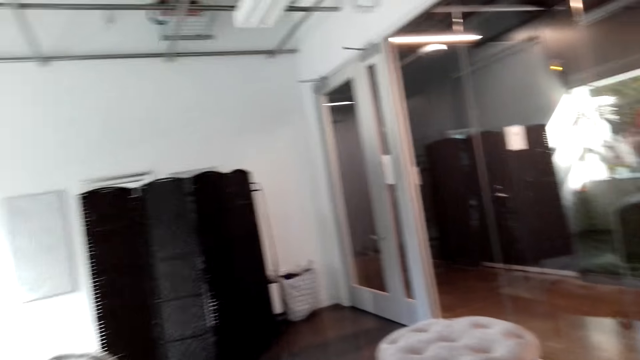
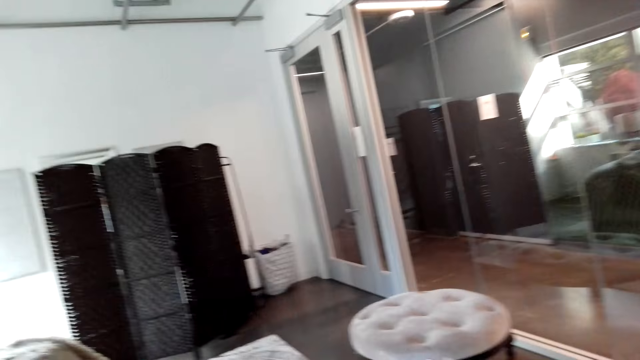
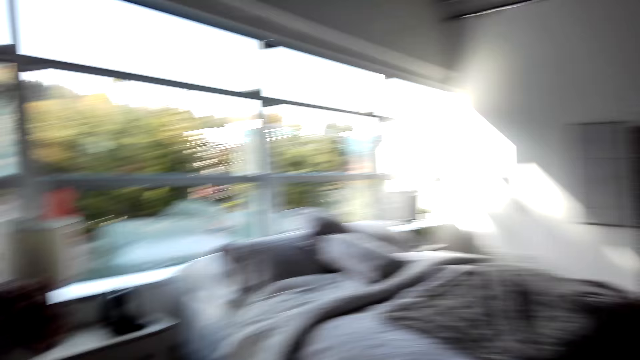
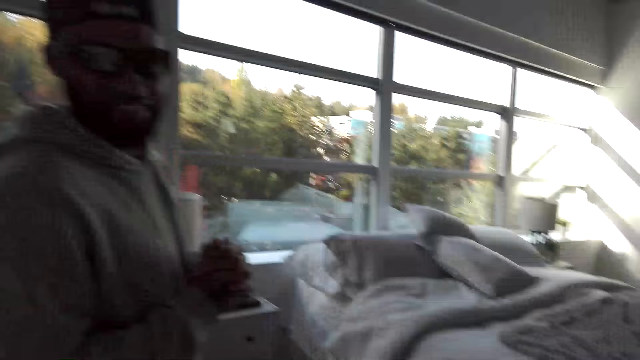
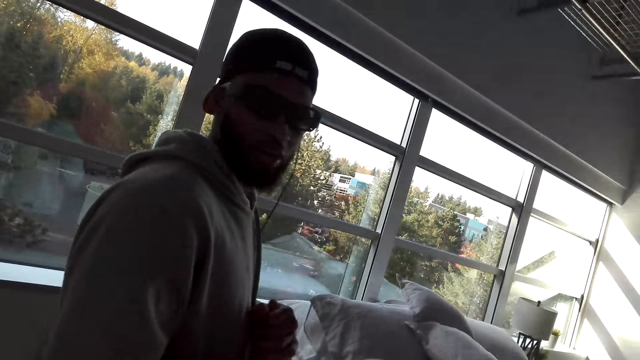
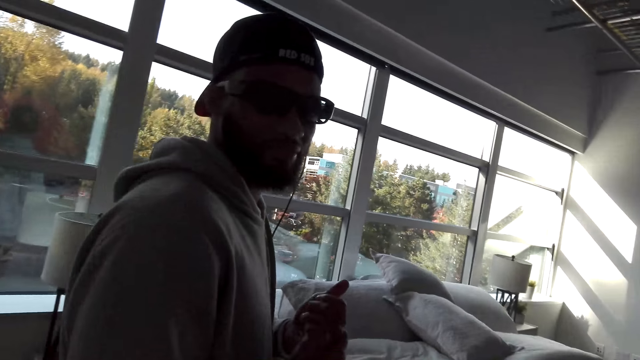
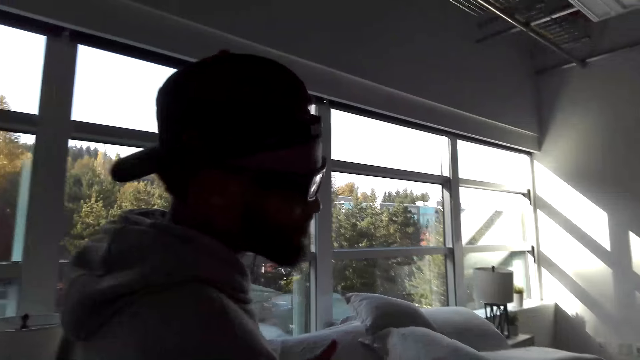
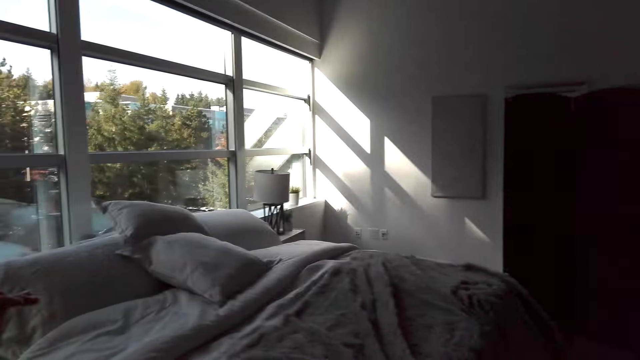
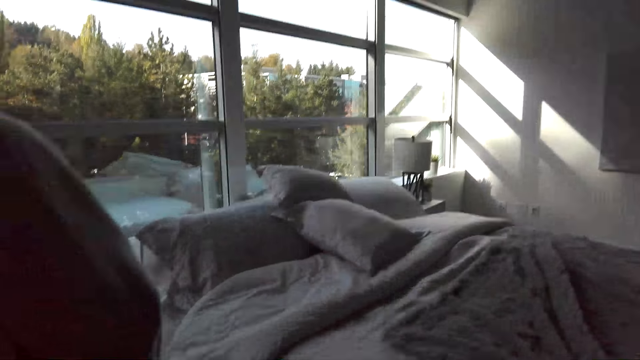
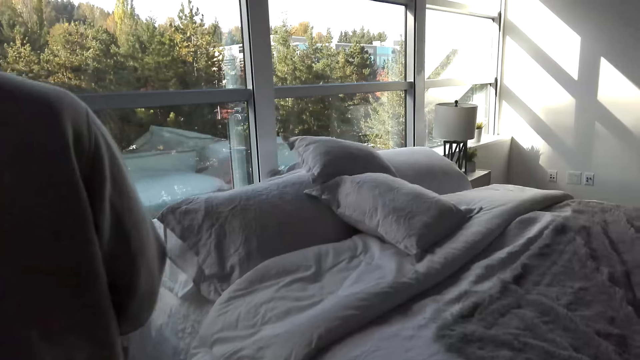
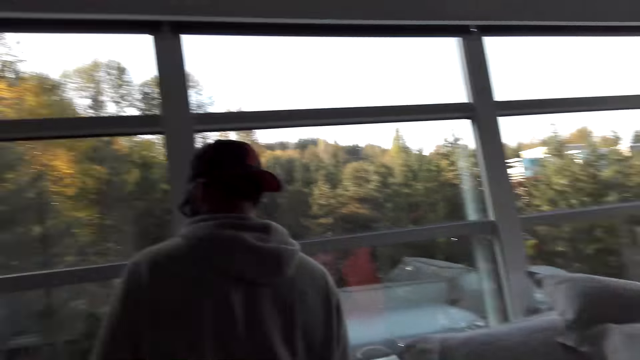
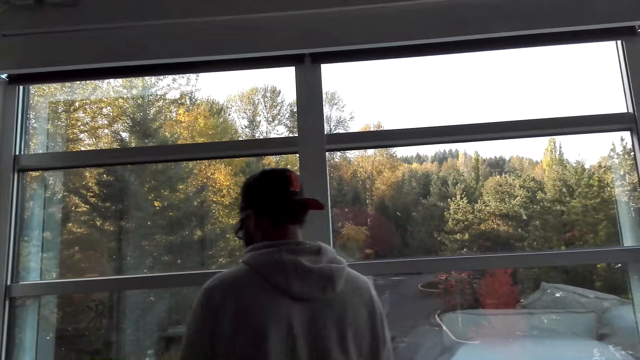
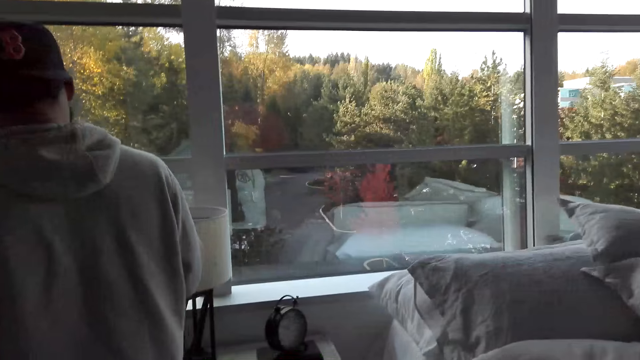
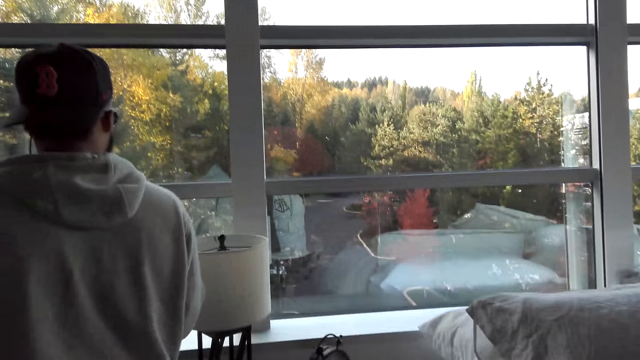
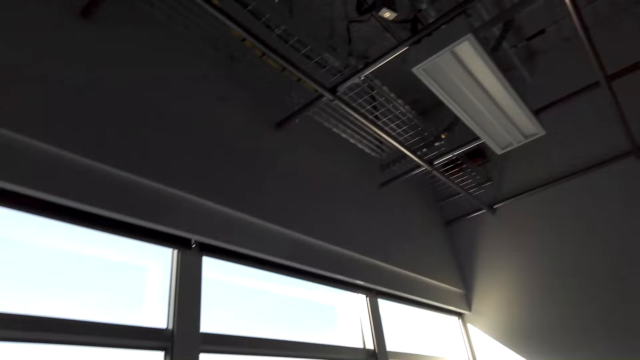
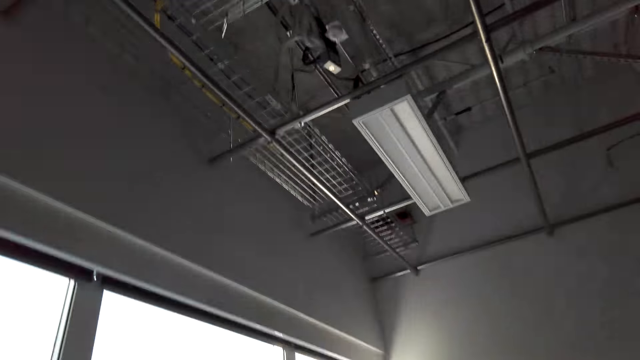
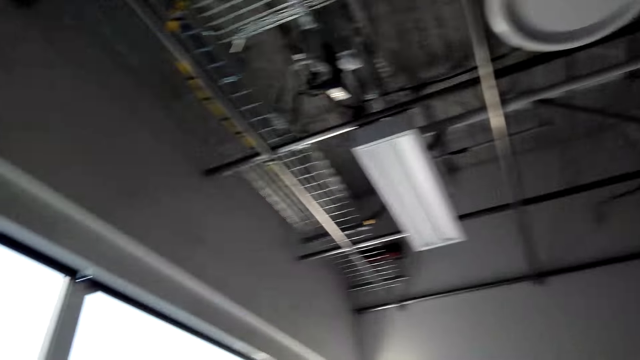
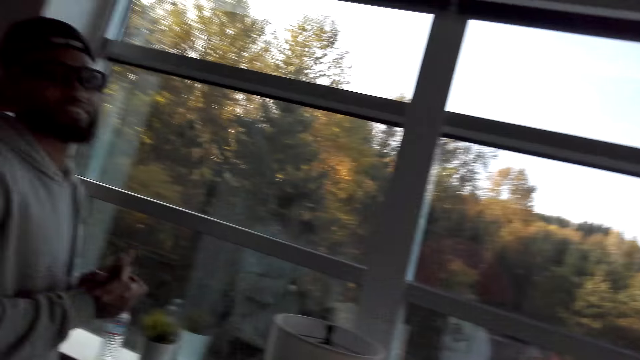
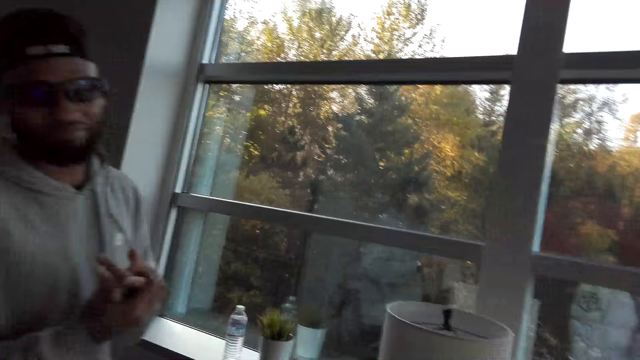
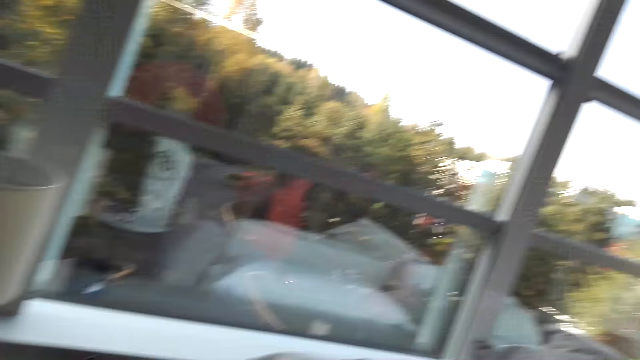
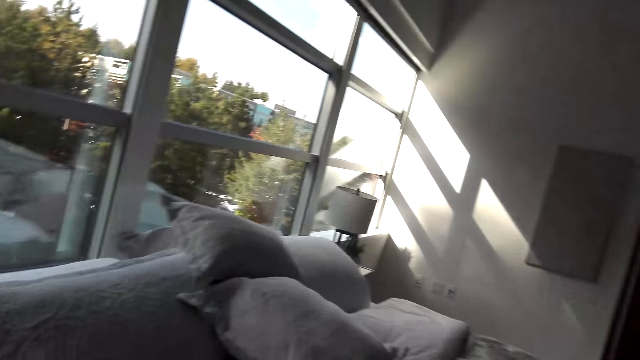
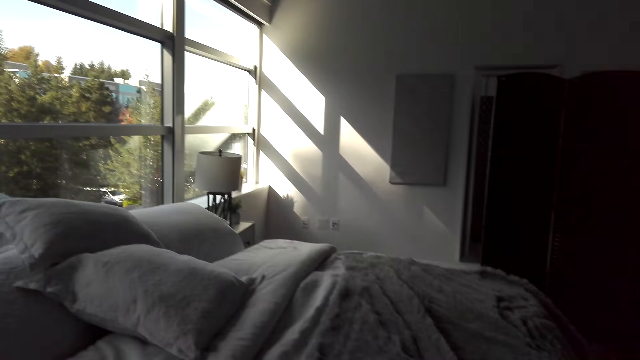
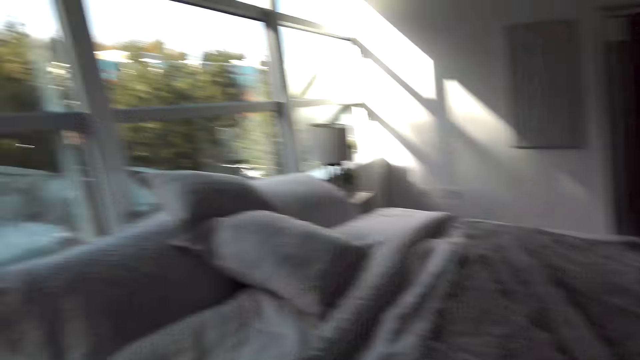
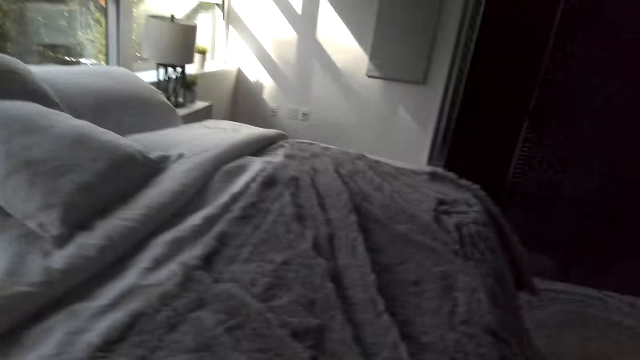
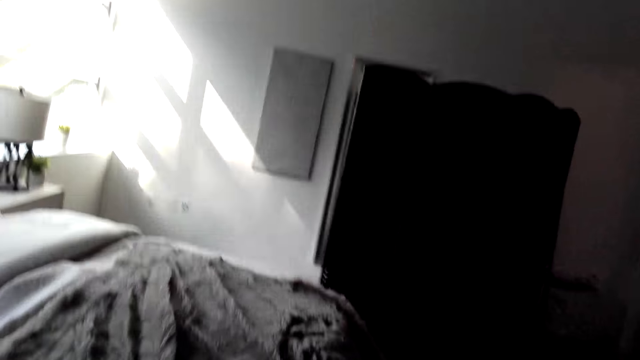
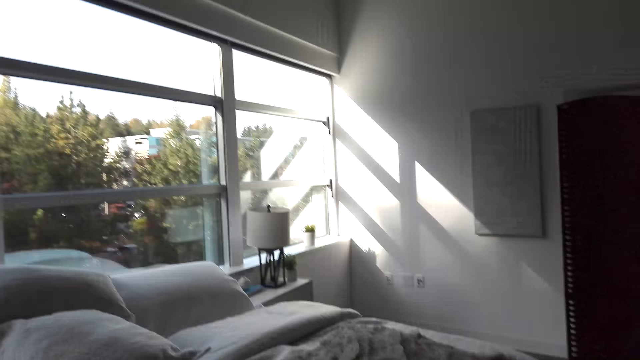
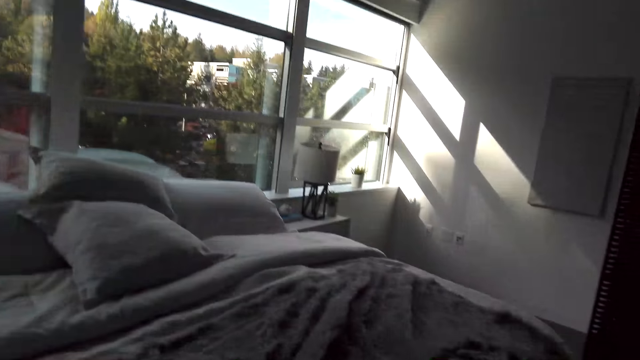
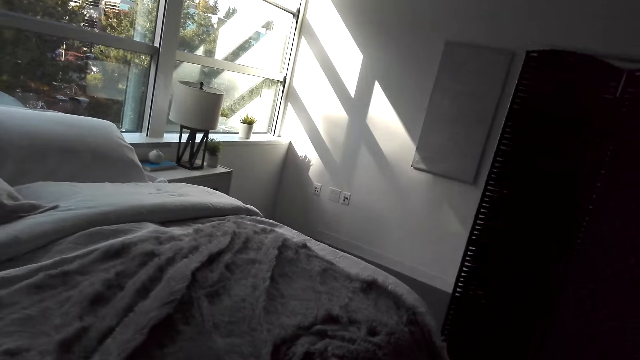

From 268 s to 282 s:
The camera wearer stares at a man. They stare at the bed. The man walks around the bedroom to the window. The camera wearer looks around the bedroom. They walk in the room.

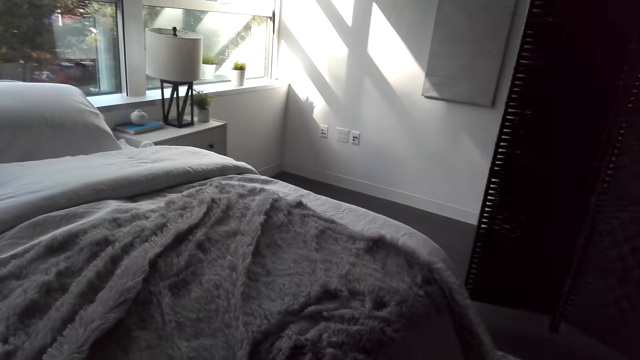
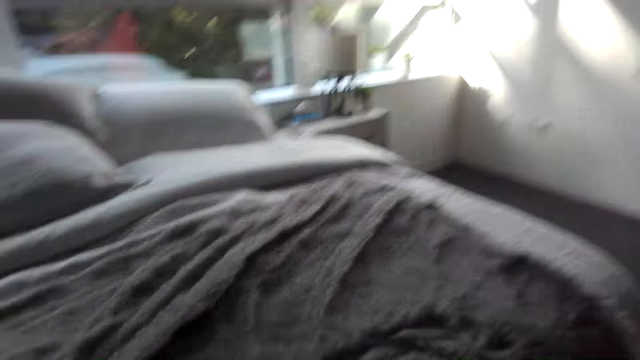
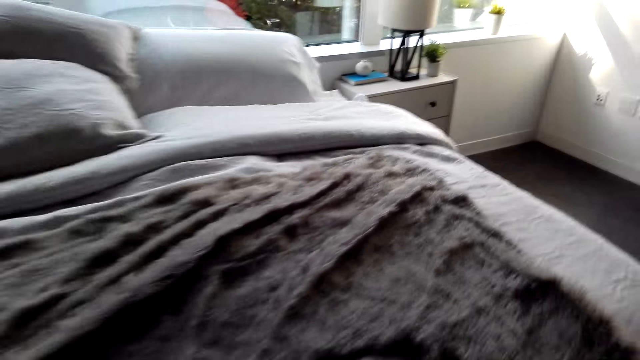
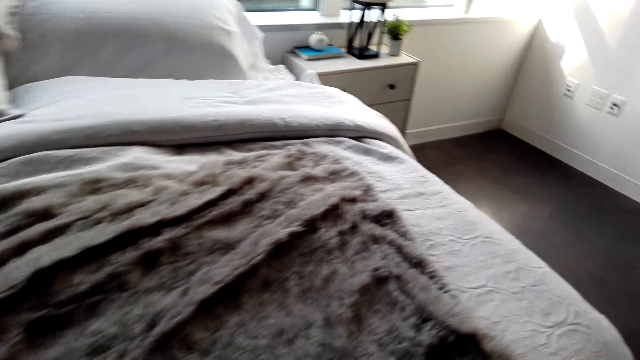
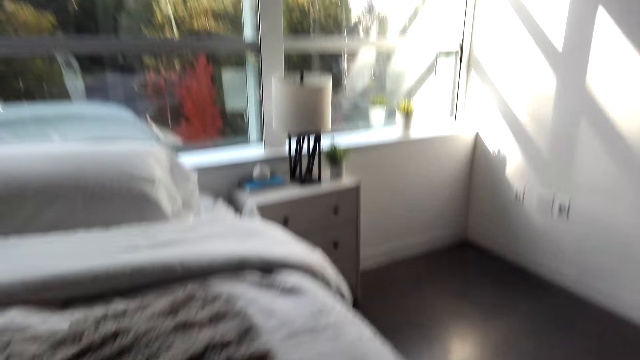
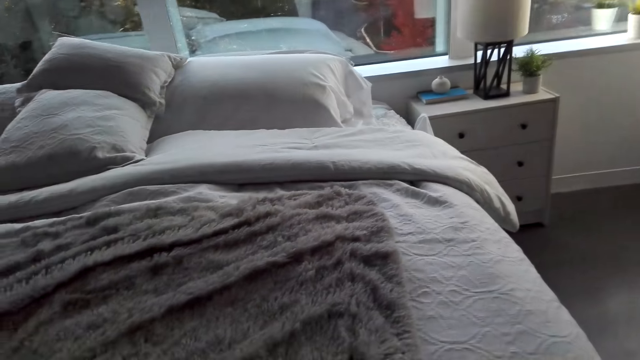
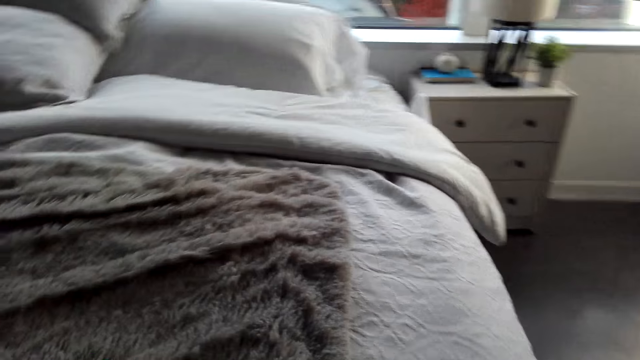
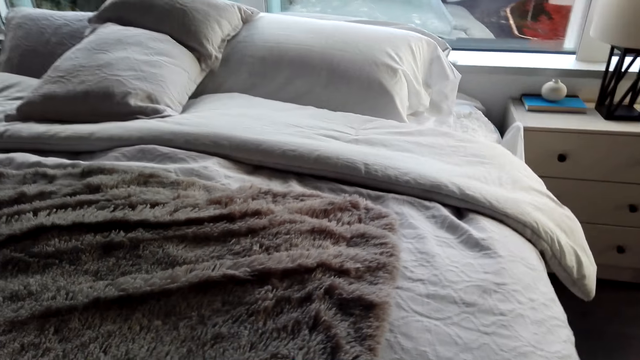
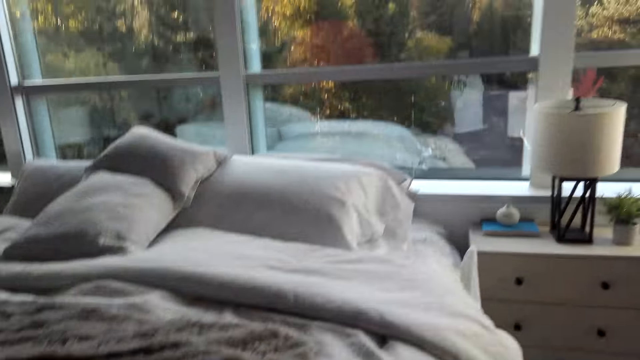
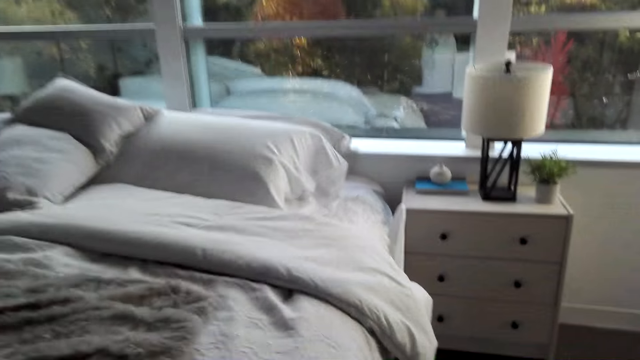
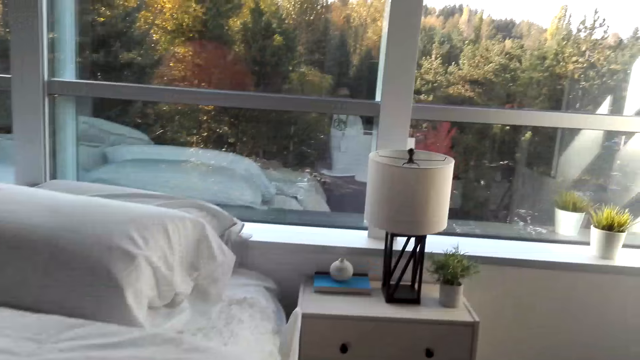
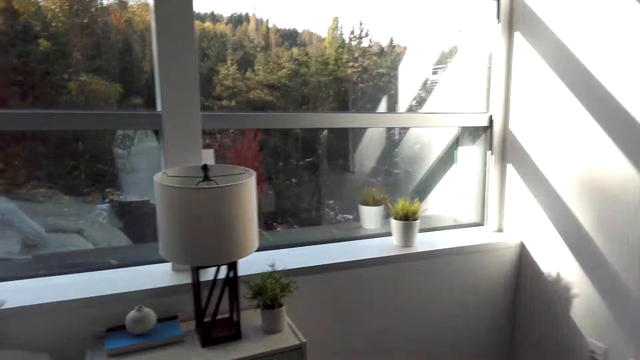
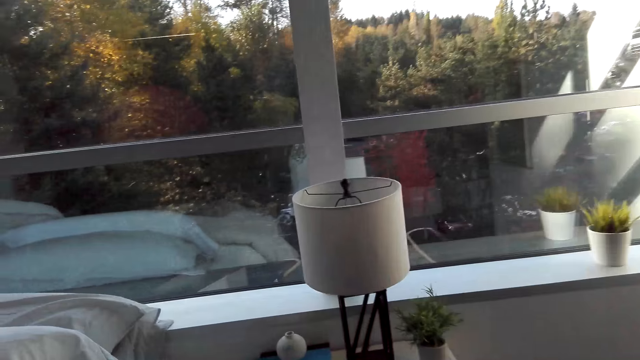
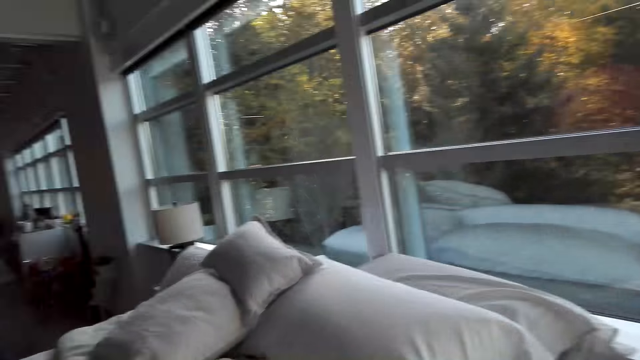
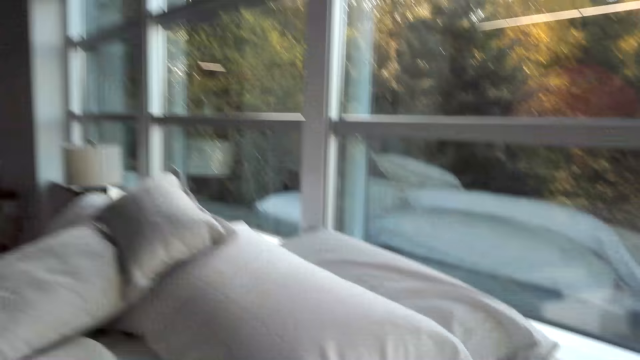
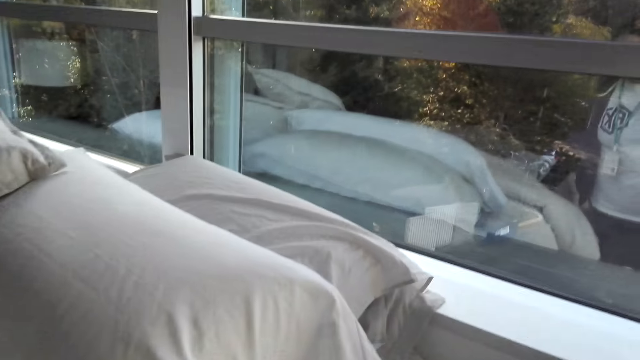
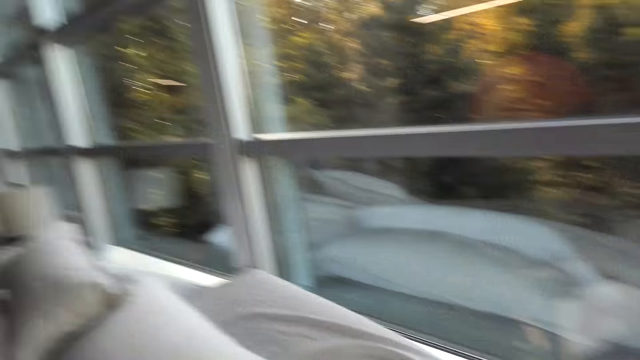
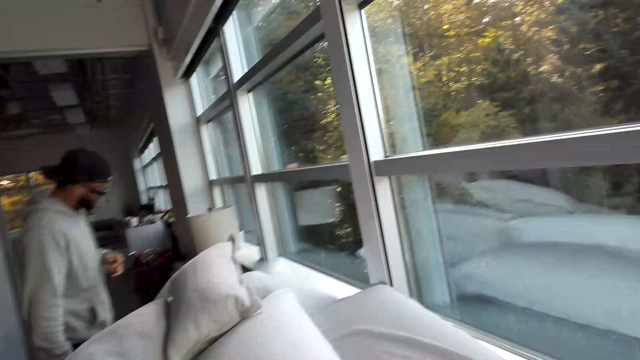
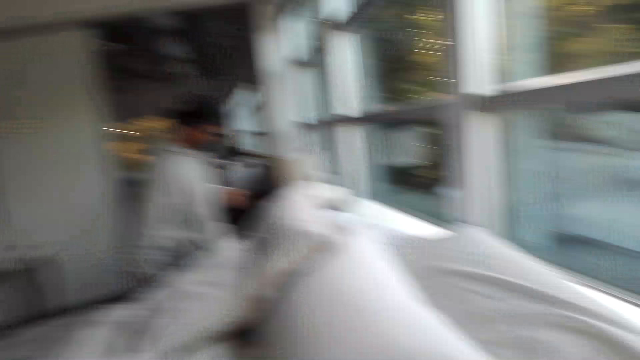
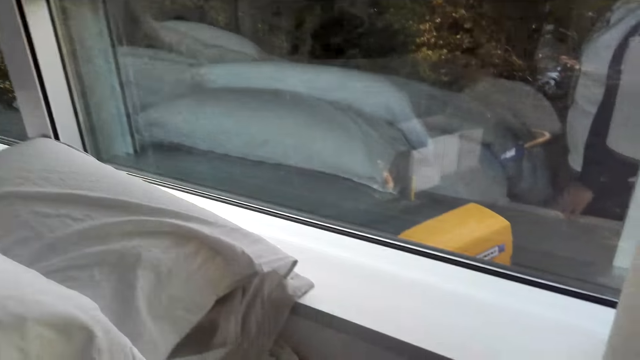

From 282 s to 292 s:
The camera wearer looks around. They walk around the bedroom. They talk to a man.
